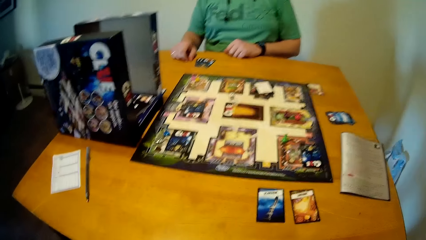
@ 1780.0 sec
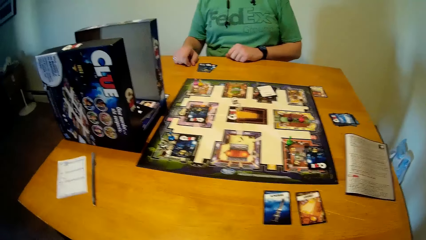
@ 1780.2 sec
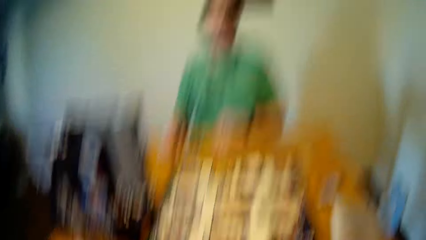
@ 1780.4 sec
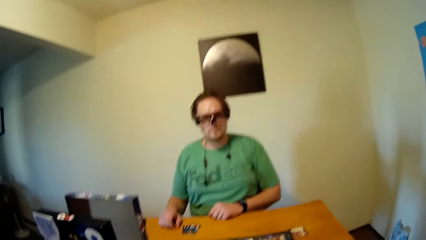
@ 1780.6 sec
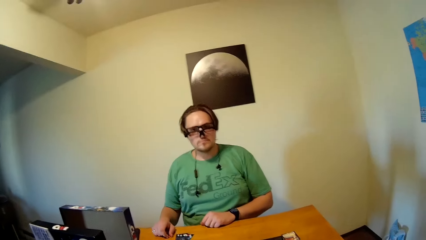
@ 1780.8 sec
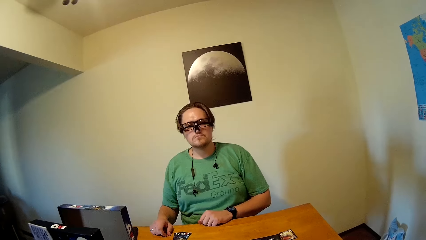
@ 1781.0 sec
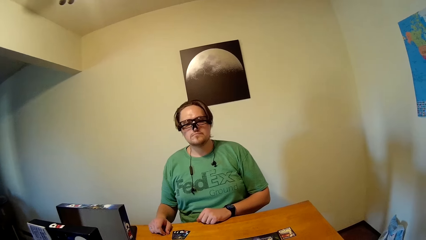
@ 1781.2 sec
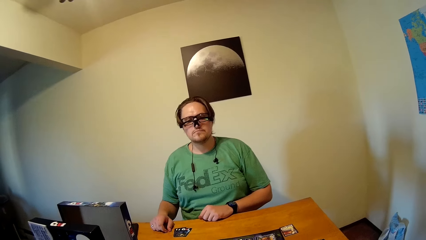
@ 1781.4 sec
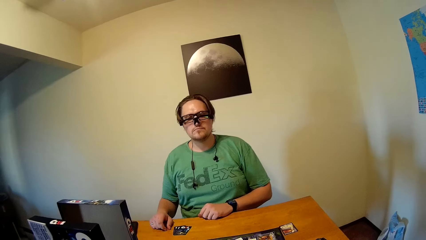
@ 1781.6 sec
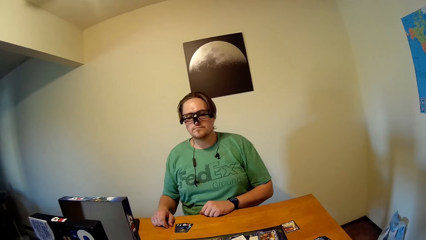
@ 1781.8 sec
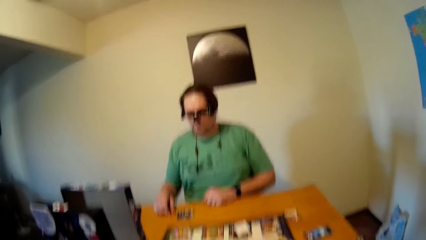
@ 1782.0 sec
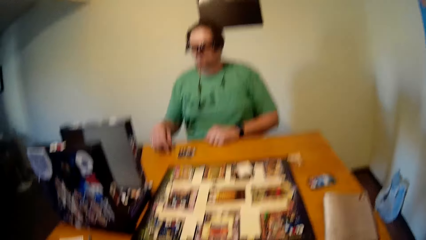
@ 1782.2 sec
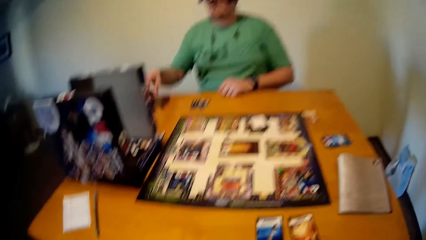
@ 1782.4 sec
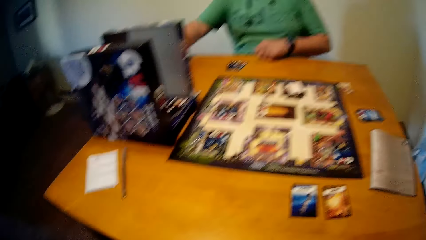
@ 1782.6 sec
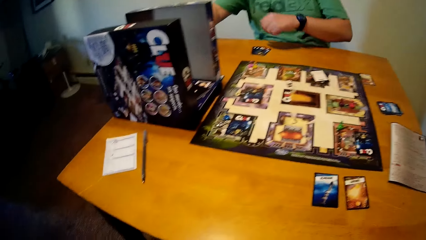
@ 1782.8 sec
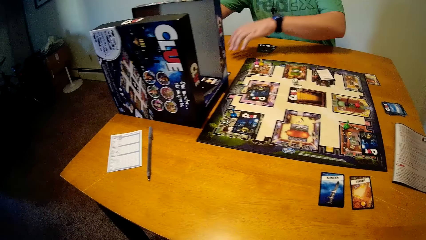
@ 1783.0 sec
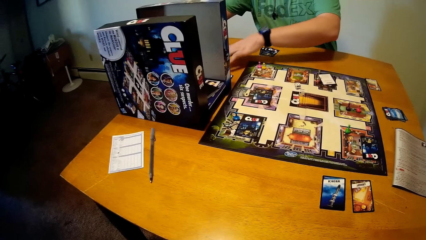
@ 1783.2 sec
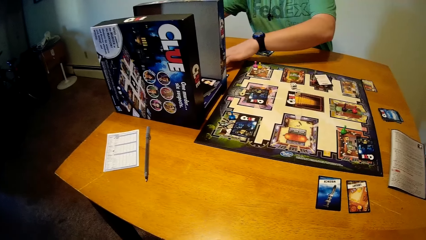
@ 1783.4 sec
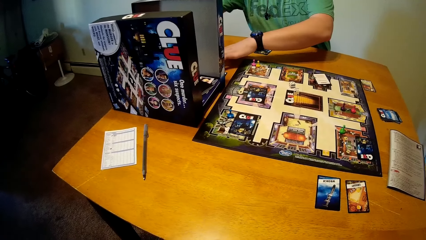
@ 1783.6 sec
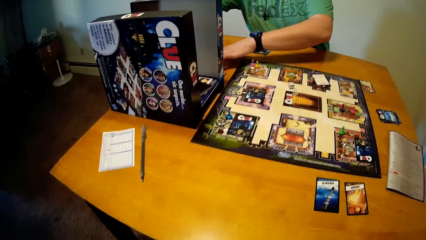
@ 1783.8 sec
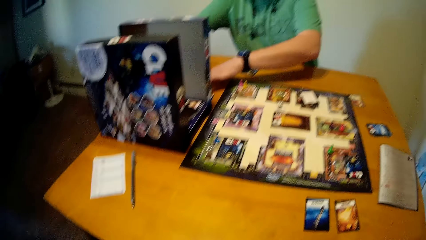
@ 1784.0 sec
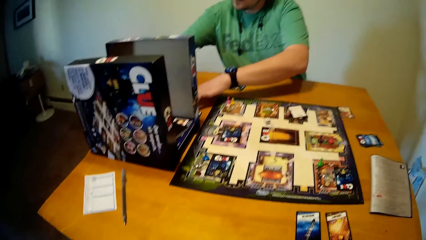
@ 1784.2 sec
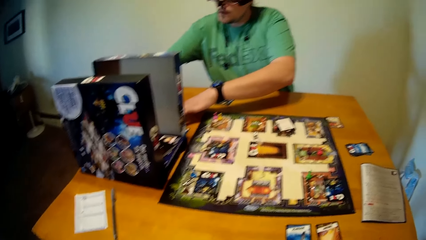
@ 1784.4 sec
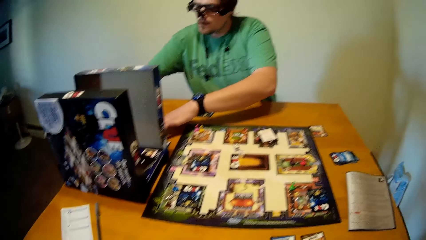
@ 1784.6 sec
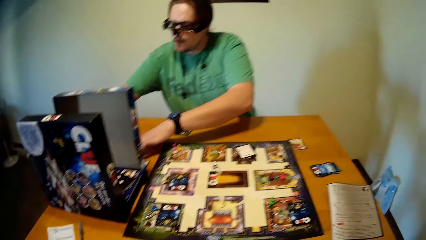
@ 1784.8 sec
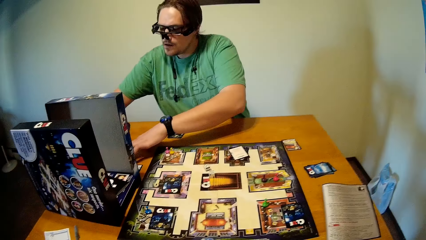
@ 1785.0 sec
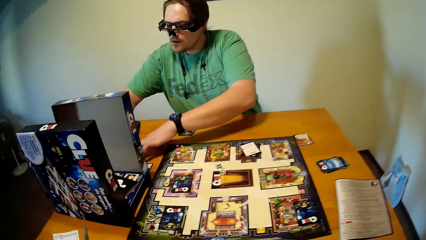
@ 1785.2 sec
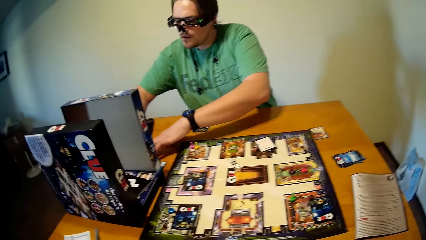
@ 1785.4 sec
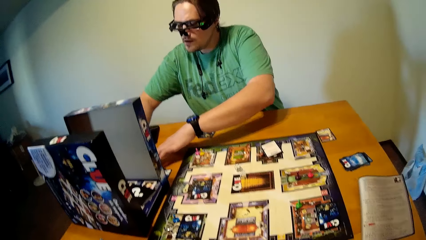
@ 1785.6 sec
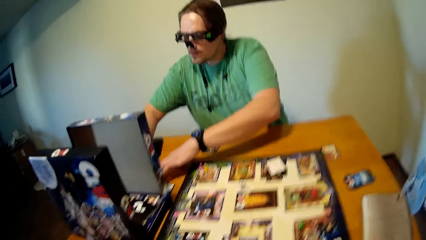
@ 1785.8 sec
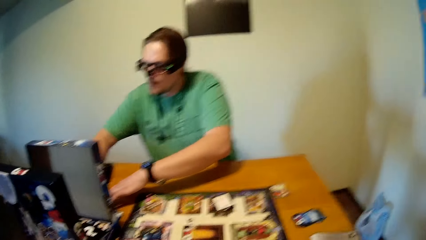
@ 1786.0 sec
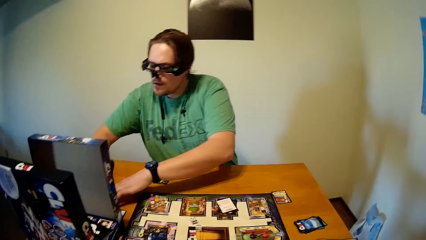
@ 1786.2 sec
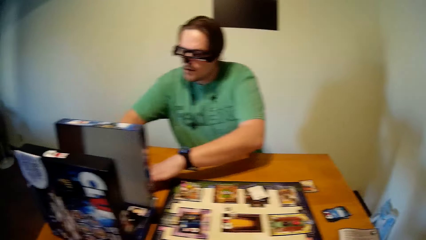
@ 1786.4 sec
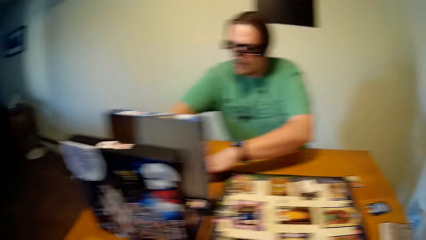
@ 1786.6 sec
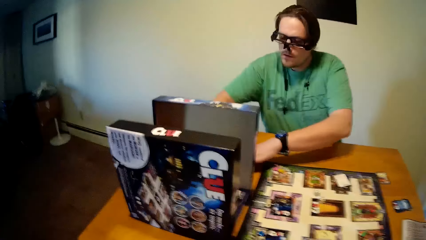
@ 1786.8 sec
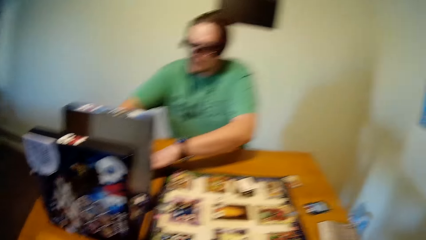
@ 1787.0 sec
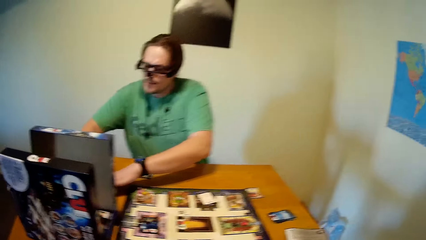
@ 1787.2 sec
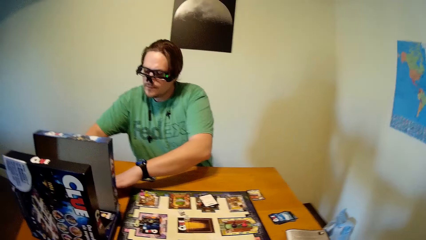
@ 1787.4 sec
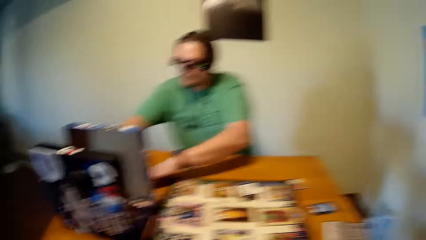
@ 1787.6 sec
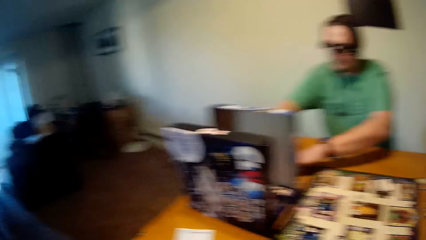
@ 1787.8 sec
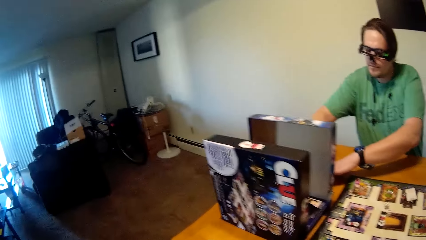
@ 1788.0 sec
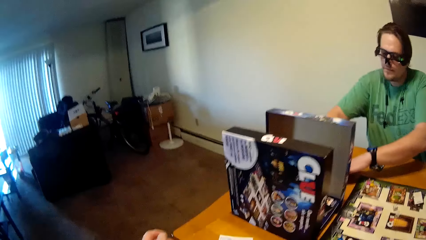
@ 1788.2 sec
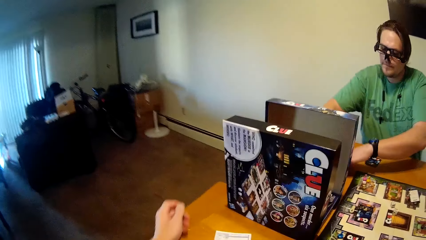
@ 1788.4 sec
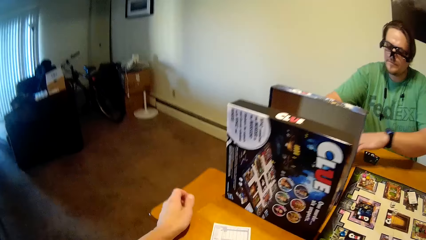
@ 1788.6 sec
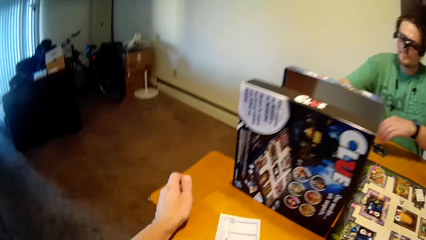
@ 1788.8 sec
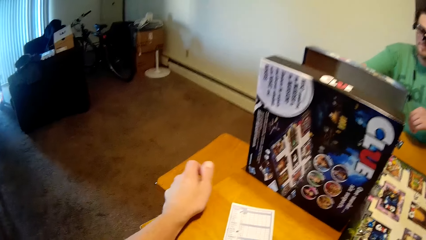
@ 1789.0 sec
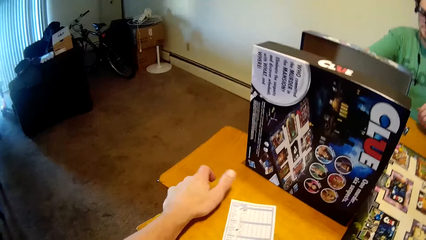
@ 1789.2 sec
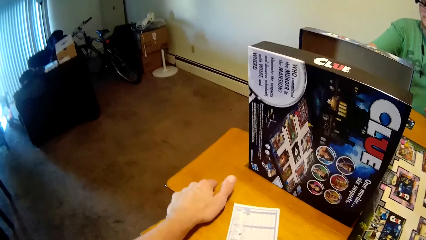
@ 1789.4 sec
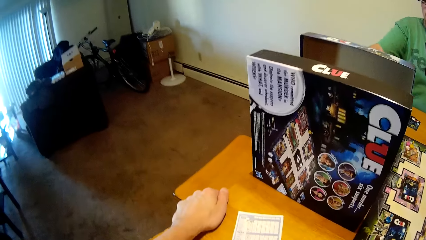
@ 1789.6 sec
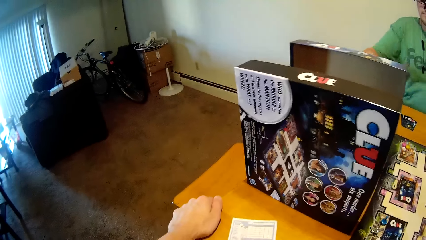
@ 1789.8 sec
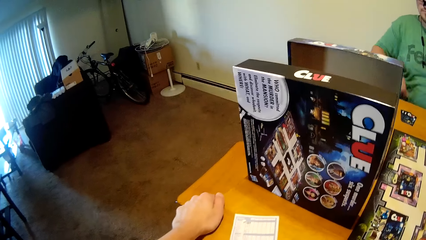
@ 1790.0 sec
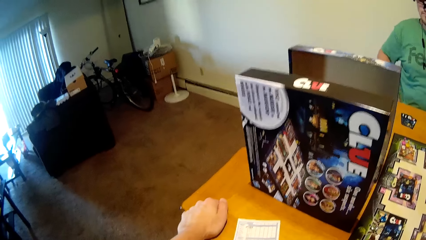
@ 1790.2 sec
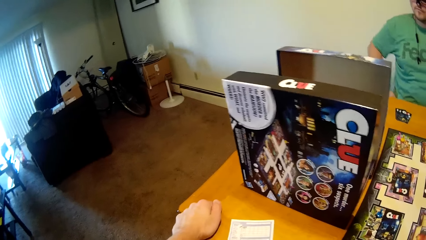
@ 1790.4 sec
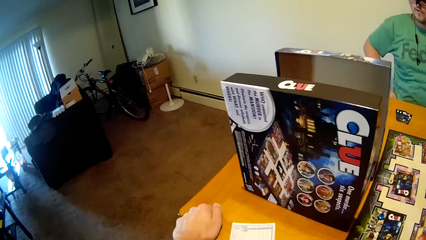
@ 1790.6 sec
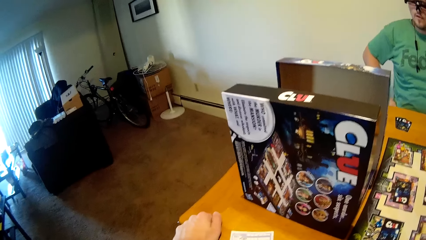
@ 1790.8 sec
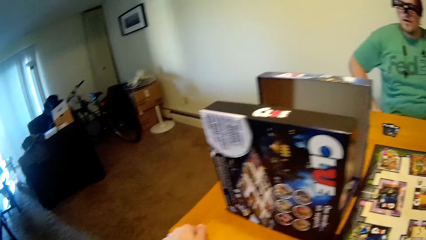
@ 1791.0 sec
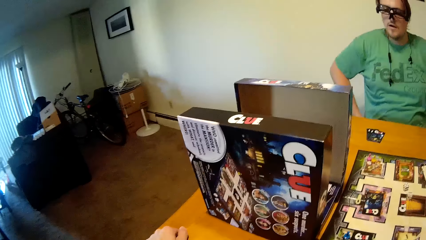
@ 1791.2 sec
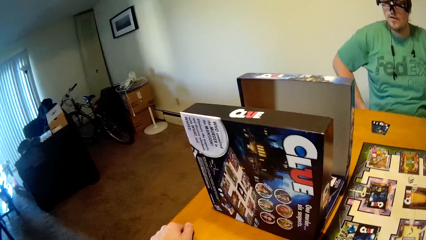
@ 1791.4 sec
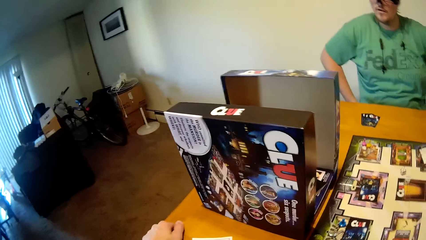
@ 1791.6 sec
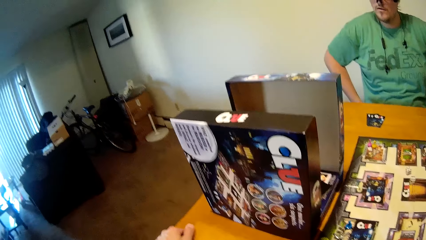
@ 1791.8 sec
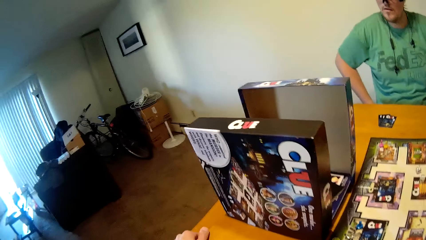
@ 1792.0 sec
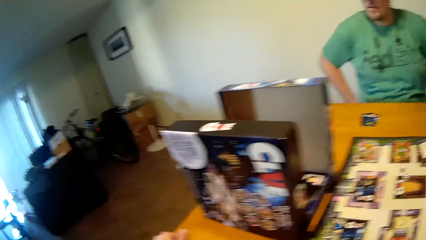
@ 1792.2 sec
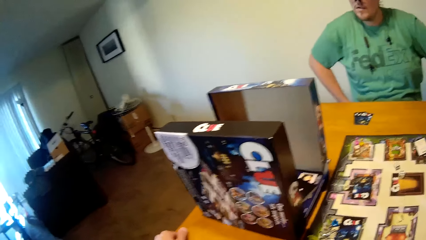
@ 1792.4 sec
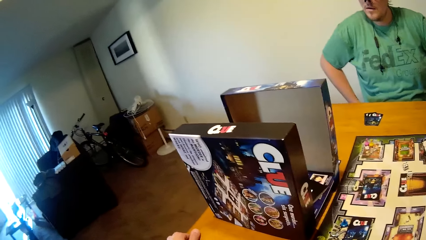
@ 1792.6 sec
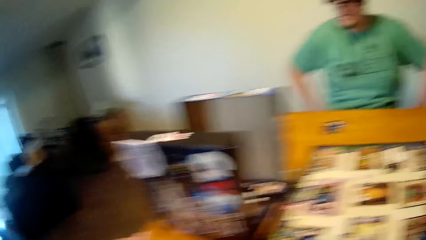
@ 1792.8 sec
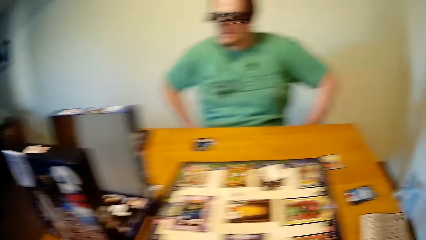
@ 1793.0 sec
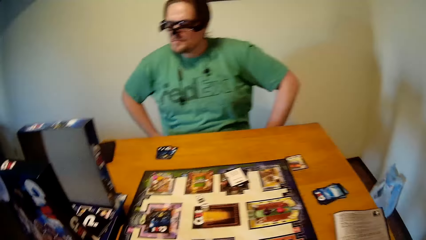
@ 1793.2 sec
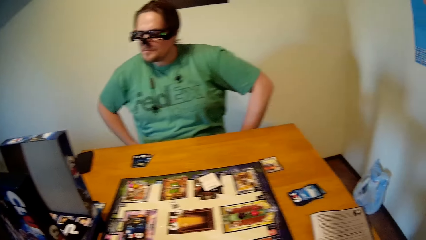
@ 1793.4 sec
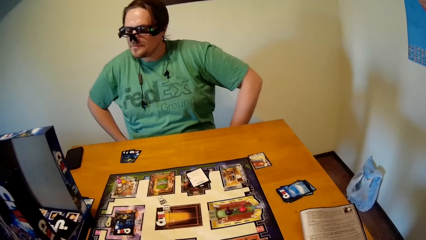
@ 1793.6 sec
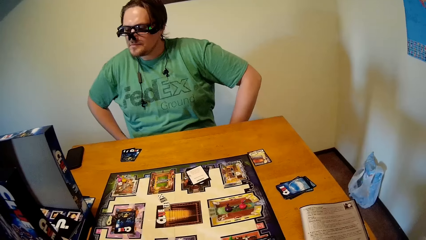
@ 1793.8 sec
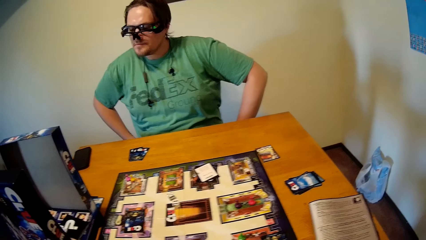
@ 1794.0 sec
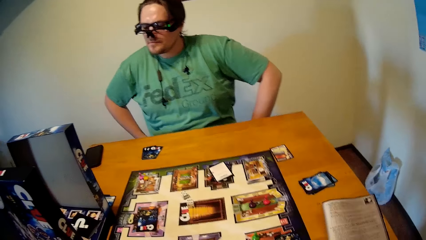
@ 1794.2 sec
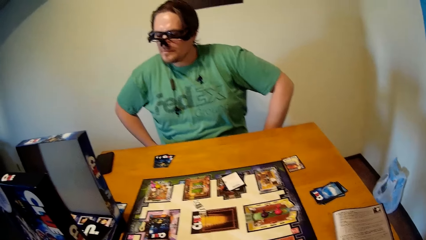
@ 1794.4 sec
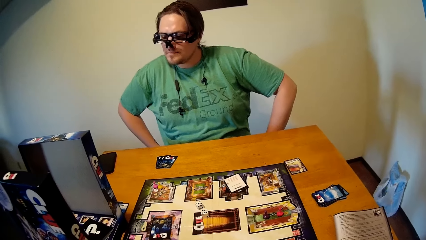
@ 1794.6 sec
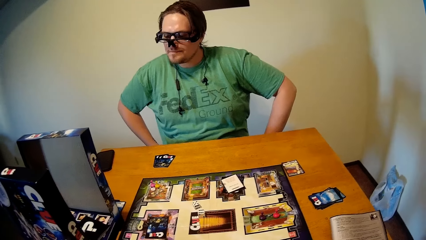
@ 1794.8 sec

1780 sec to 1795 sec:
The man looks at the camera wearer. The camera wearer touches the table.
